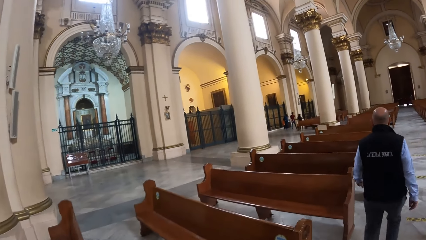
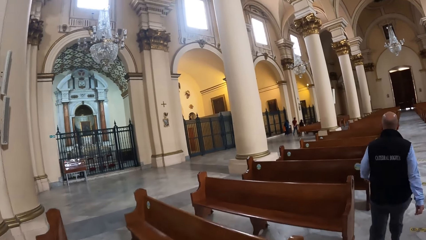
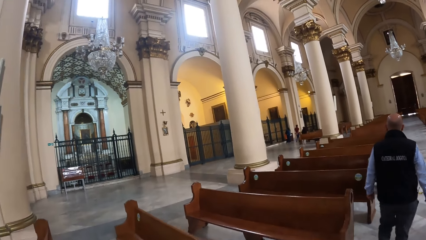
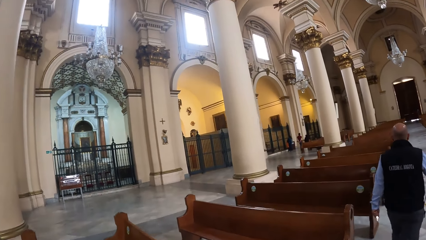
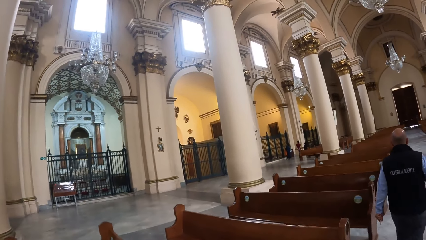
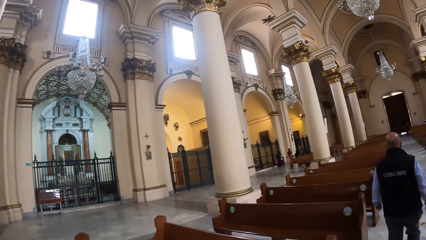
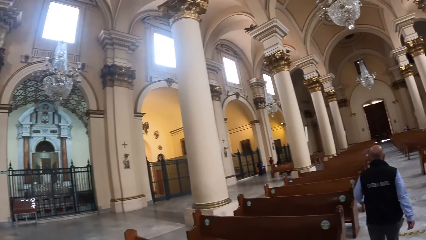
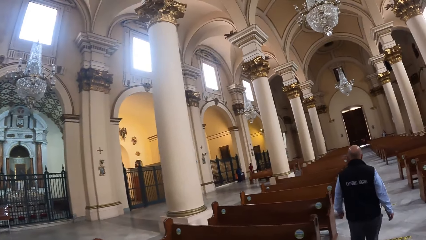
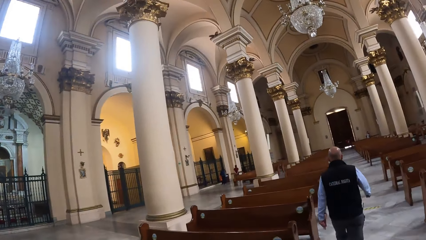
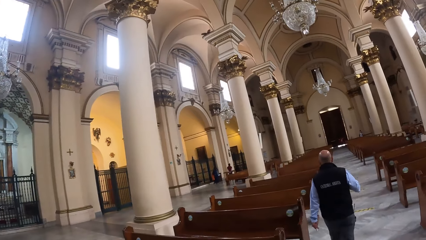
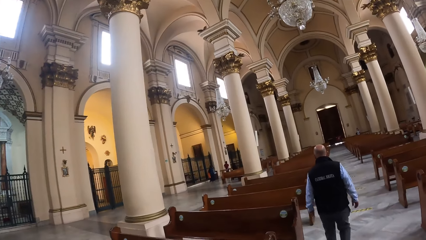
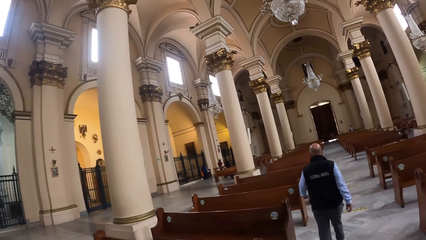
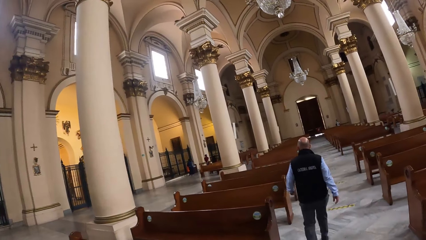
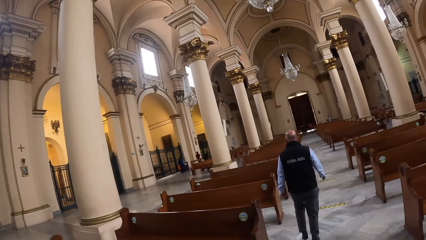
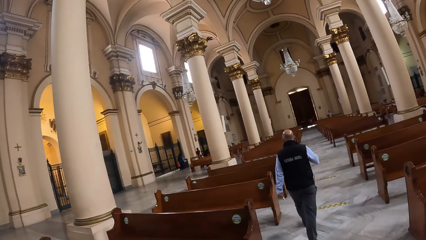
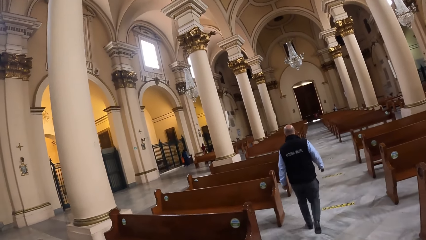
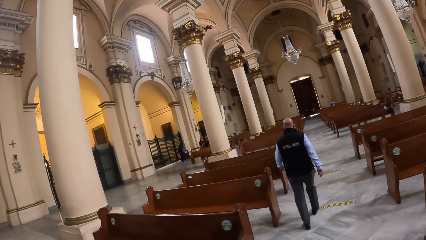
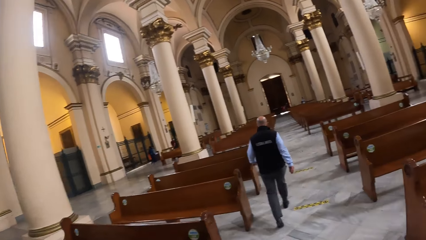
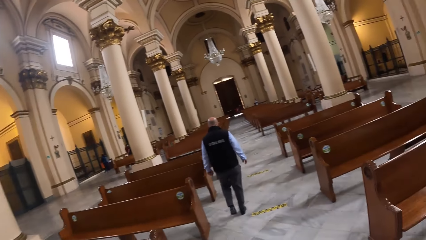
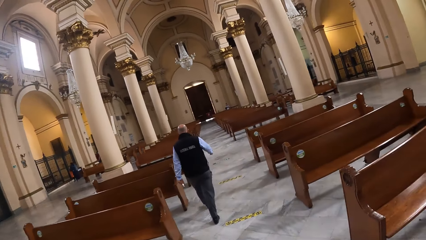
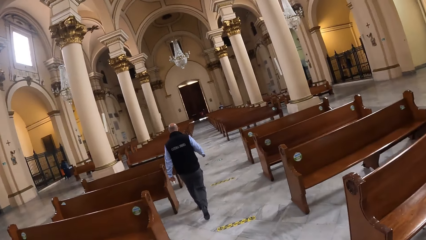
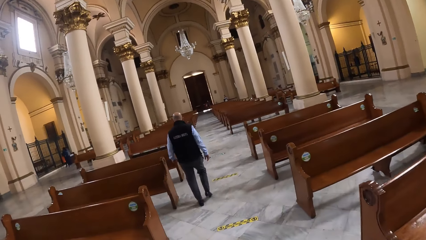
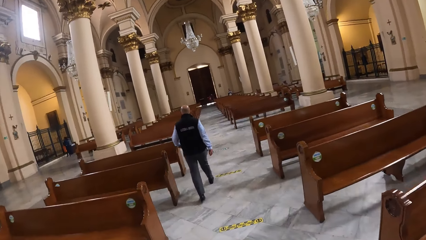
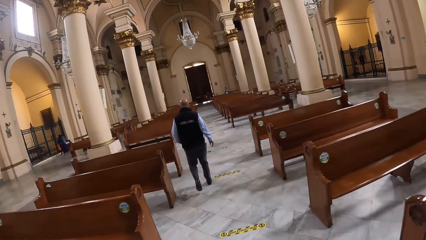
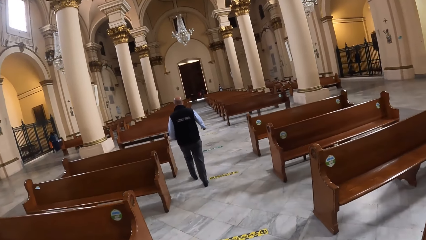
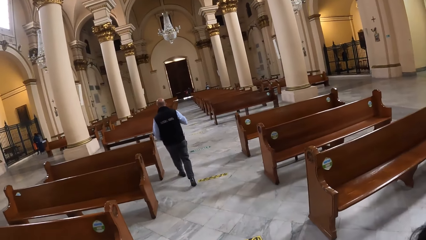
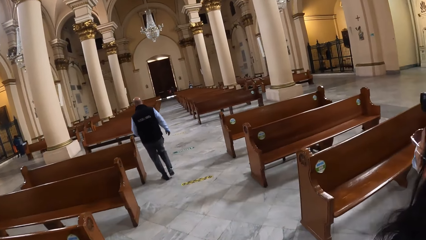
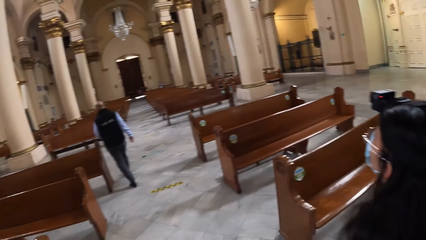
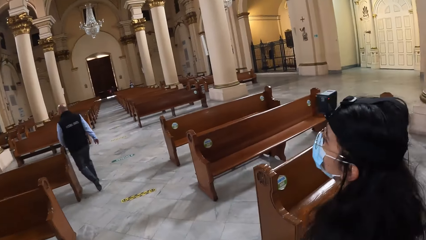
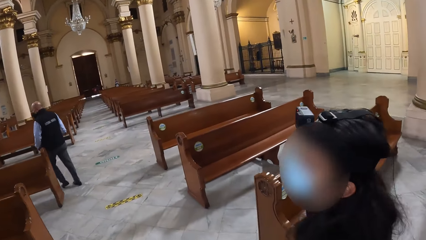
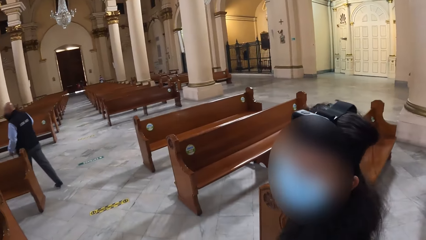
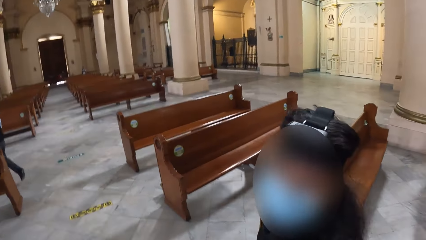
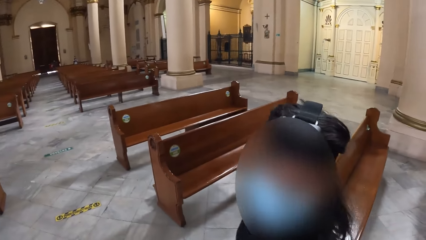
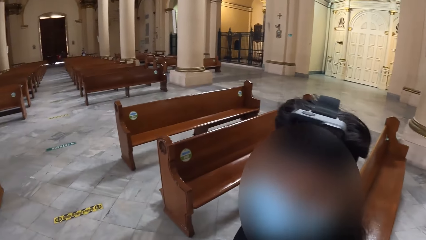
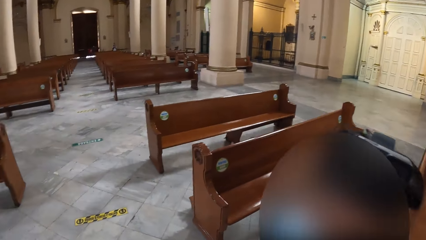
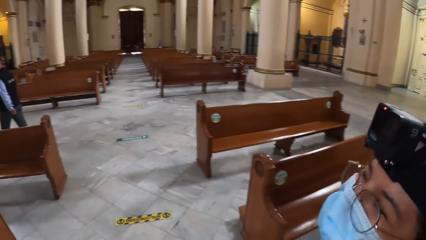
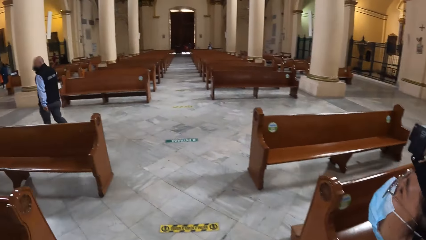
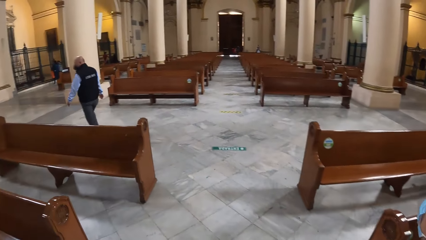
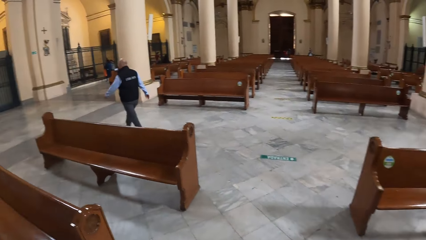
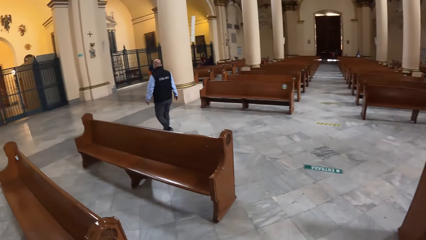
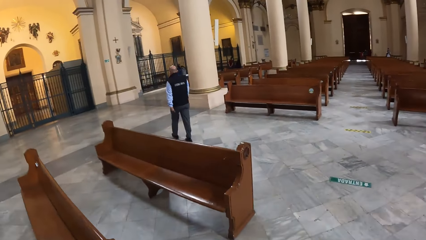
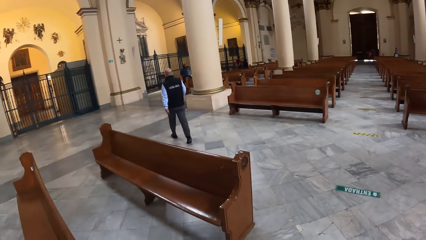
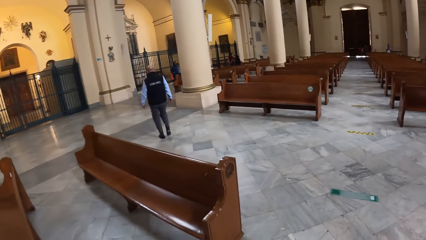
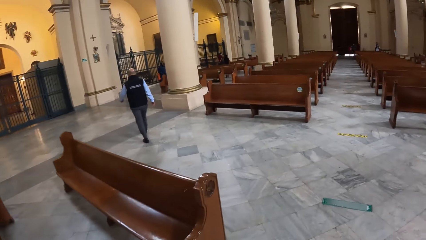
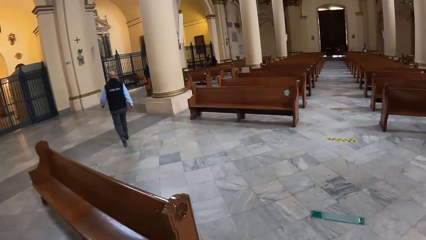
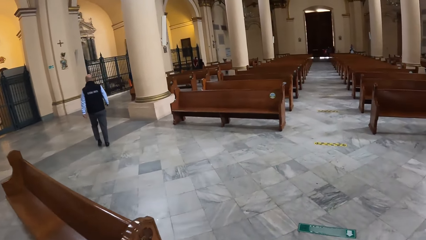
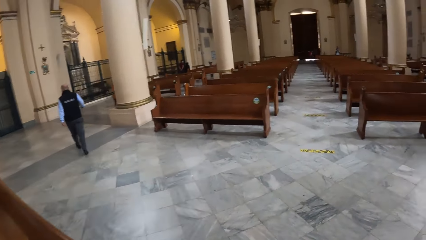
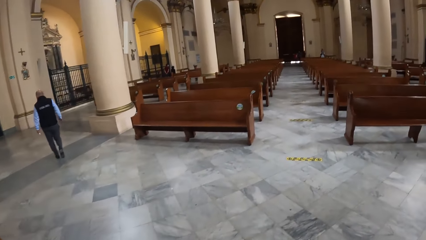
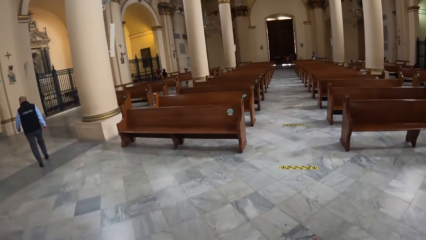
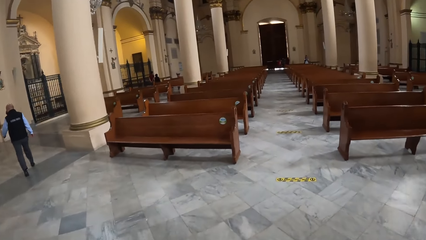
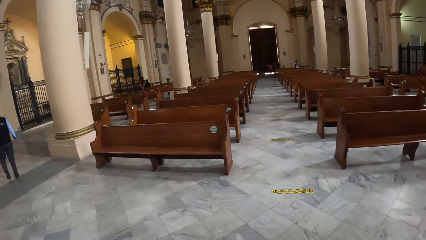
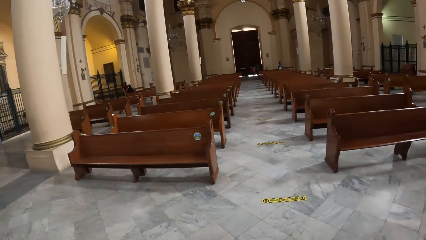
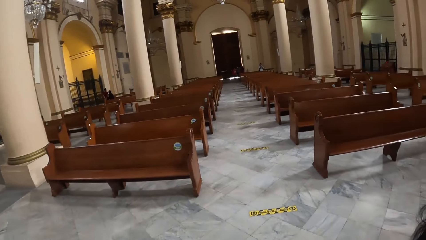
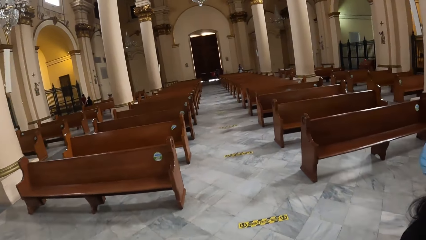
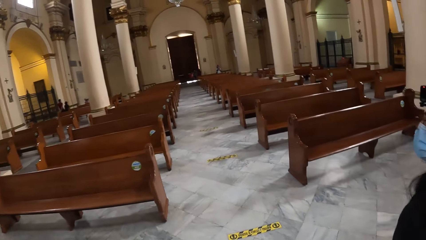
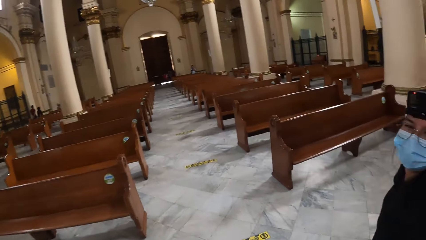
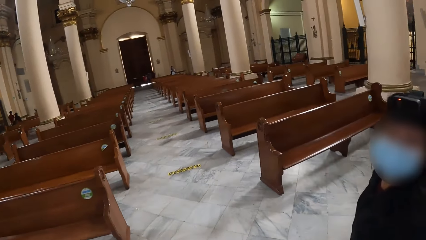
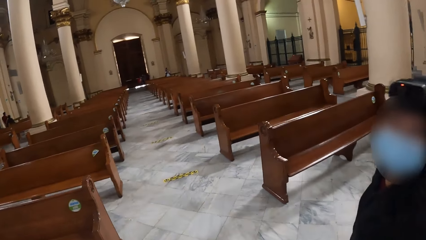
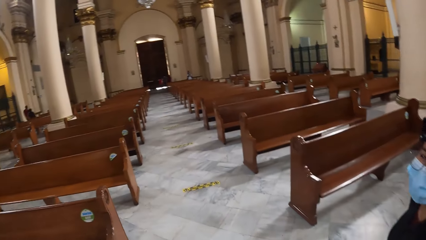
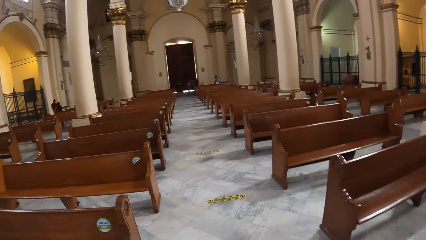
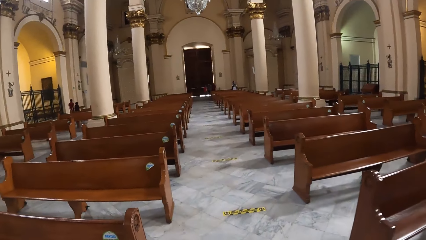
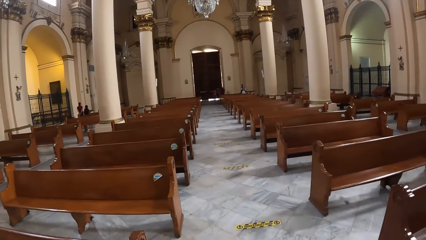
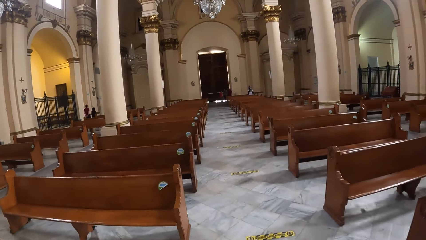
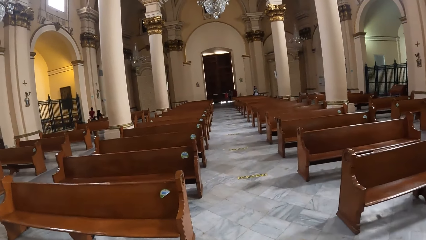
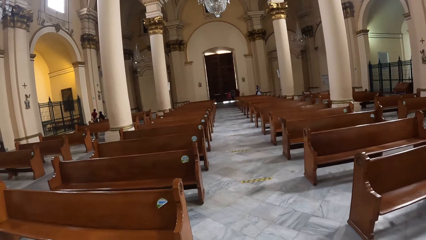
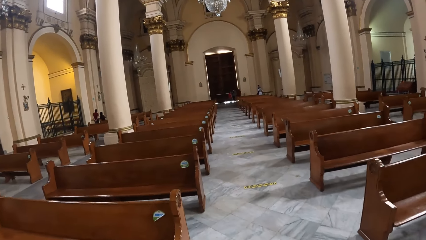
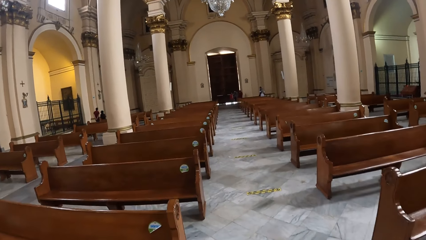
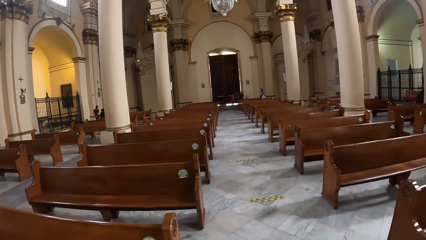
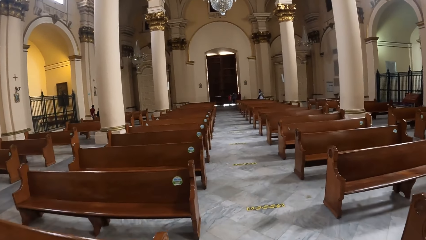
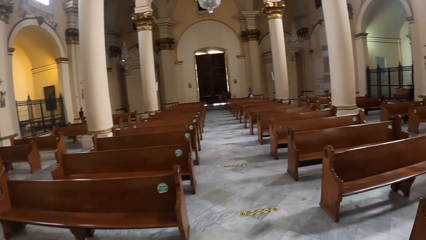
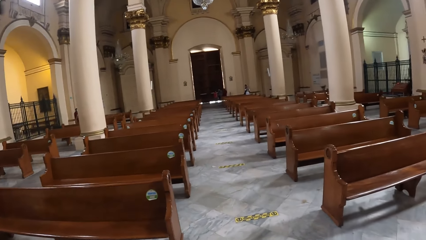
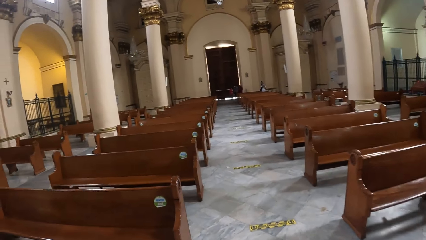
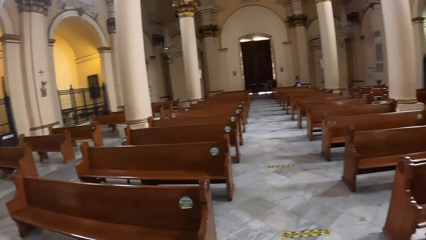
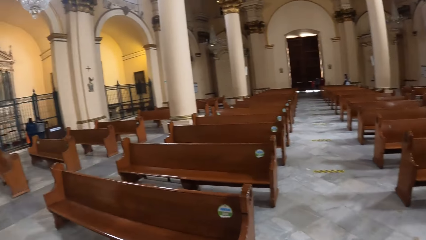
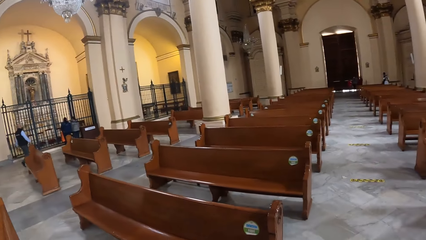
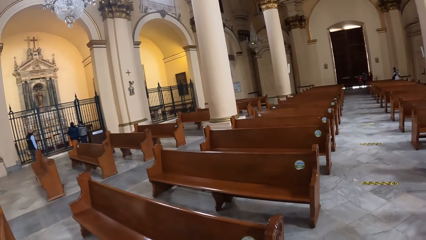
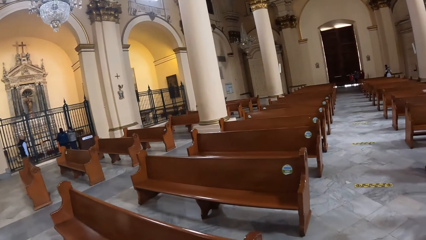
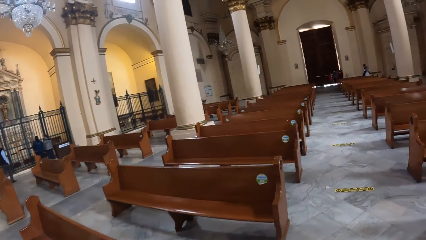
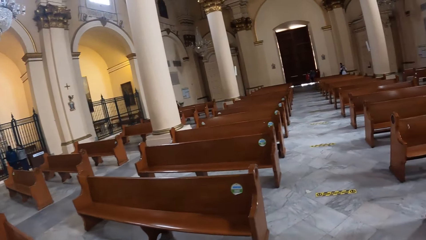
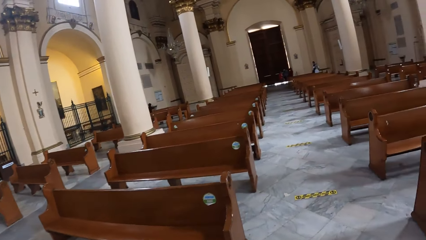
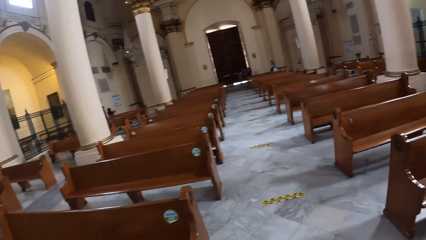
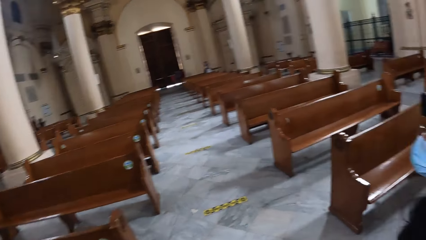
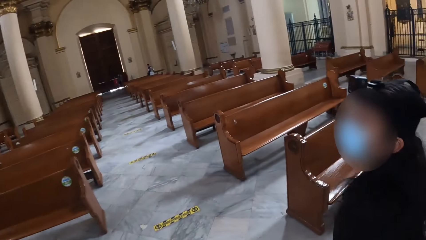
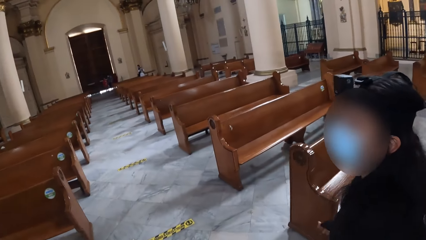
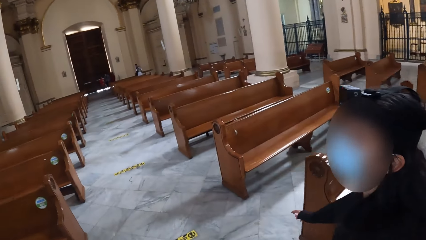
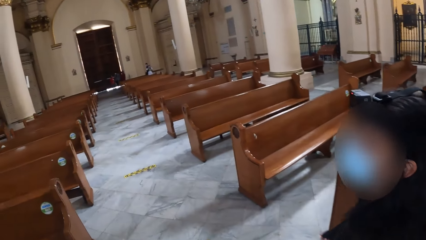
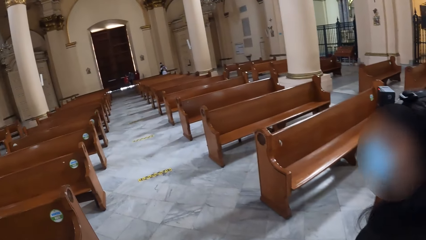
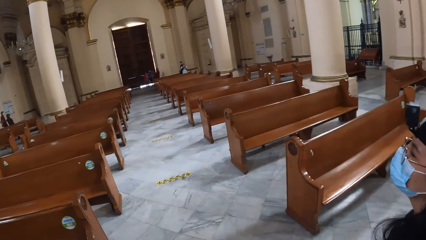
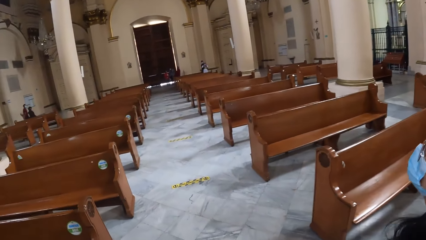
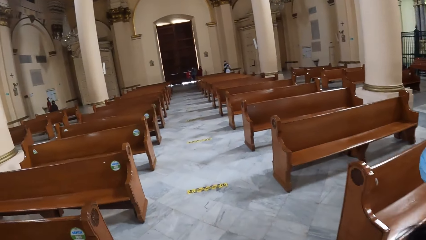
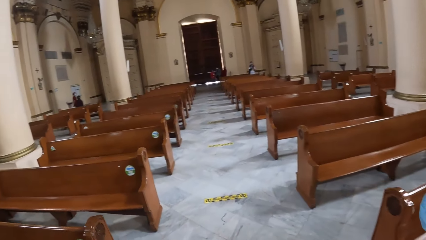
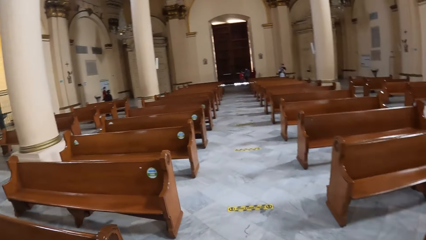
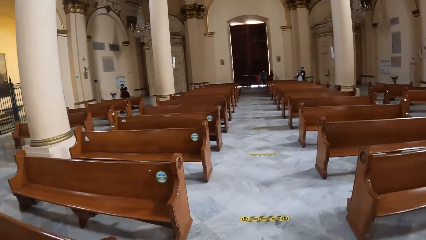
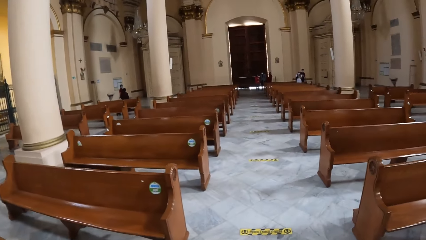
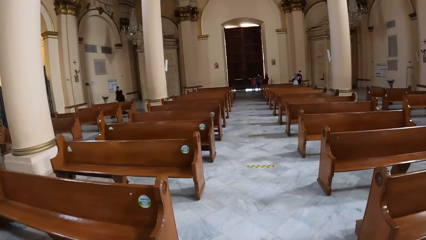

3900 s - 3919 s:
The camera wearer looks around. They walk around. They interact with a person. The person moves around. The camera wearer looks around.
